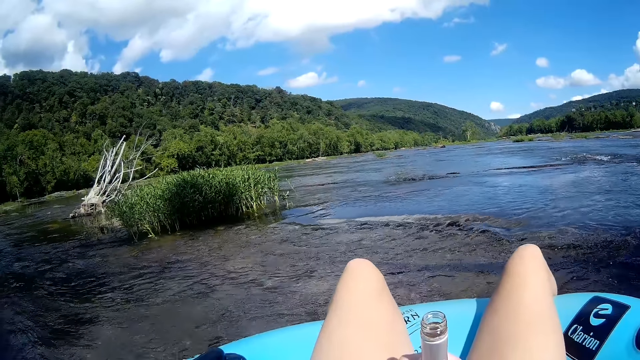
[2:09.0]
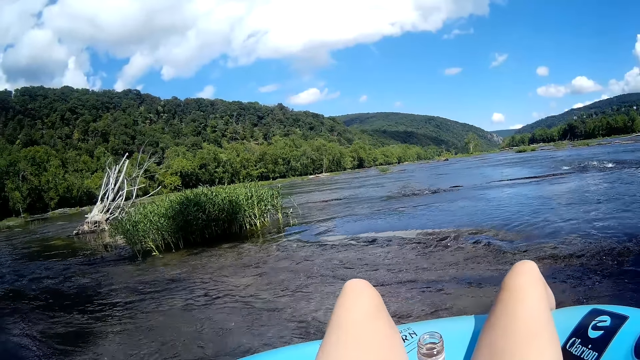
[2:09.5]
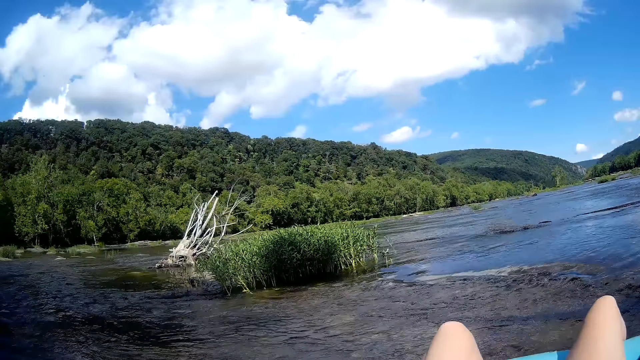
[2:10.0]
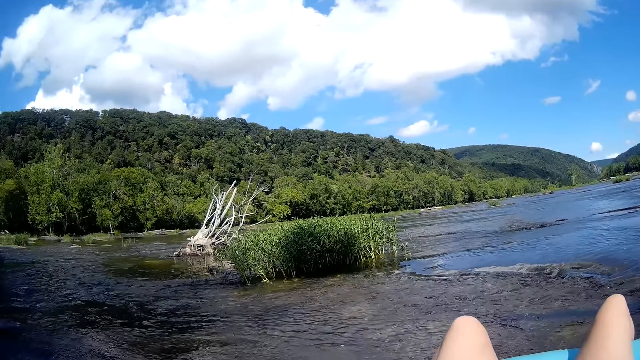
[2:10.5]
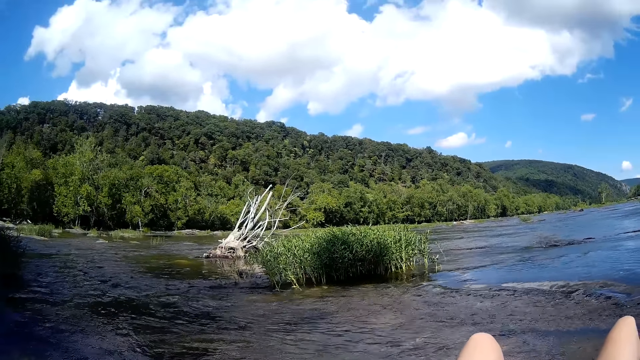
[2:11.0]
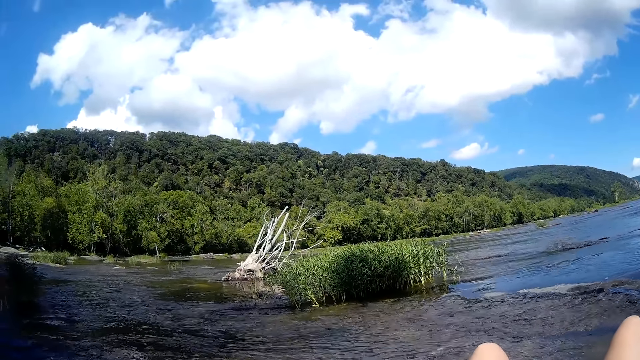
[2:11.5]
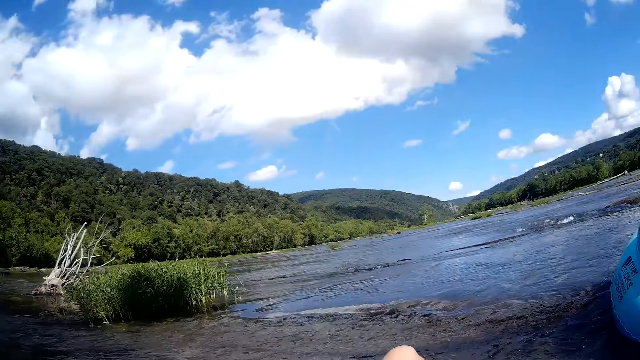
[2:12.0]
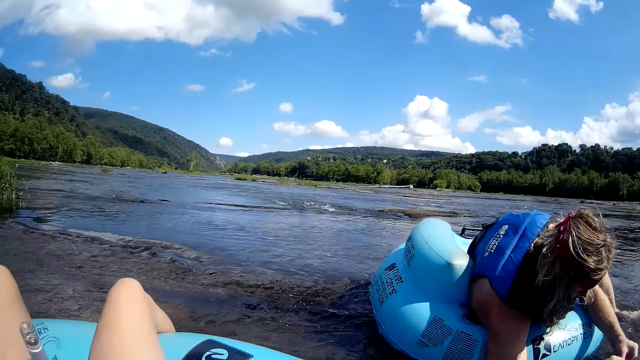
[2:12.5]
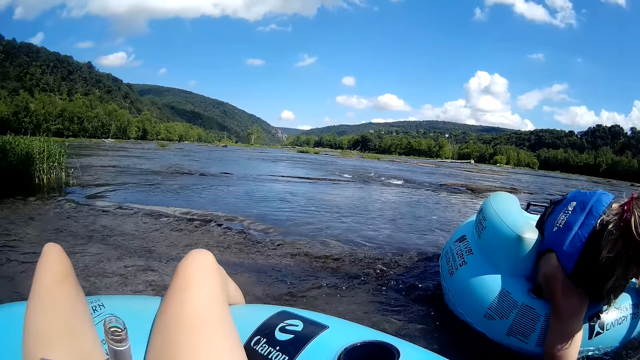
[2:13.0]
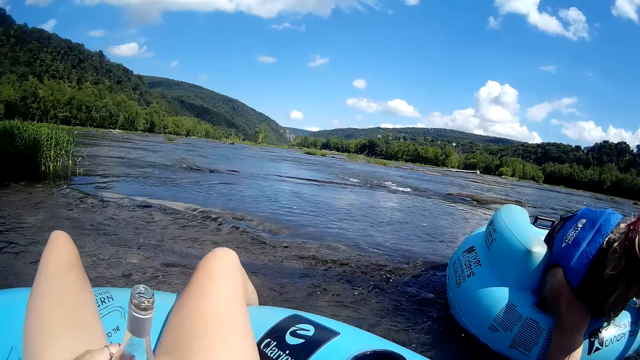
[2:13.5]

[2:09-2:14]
The camera wearer floats on the lake with a floater. A man unties the rope.

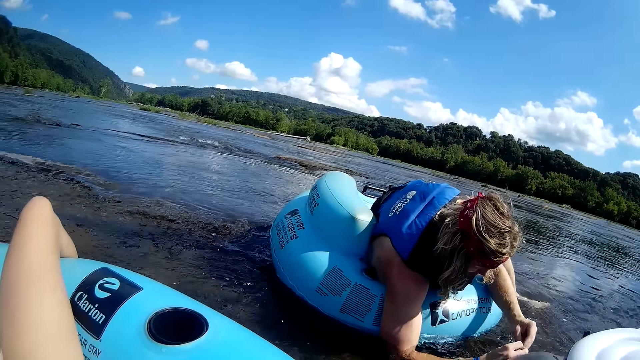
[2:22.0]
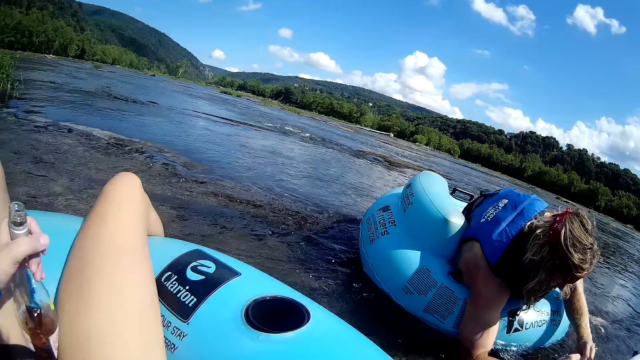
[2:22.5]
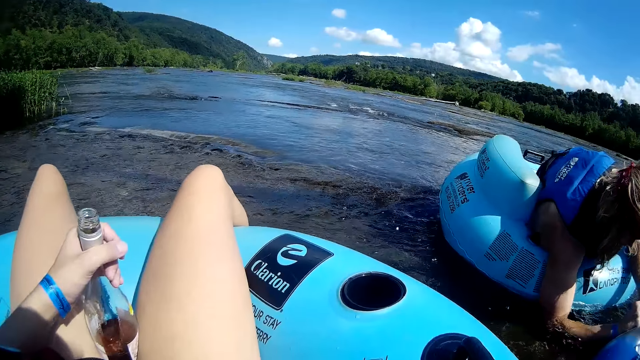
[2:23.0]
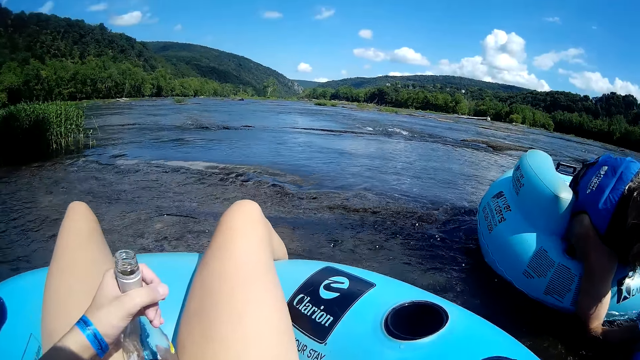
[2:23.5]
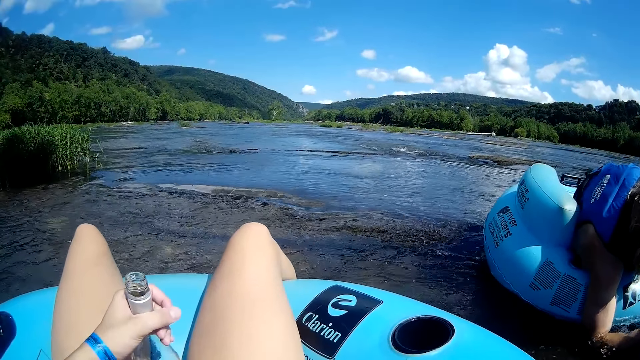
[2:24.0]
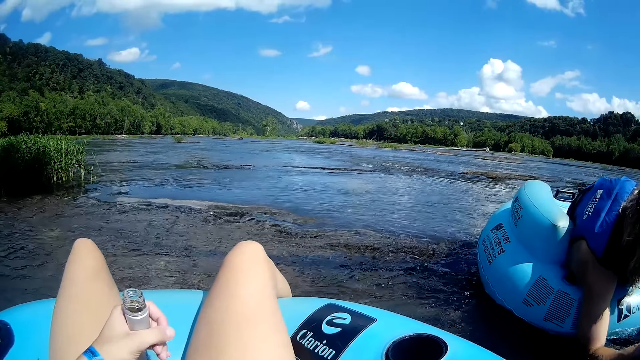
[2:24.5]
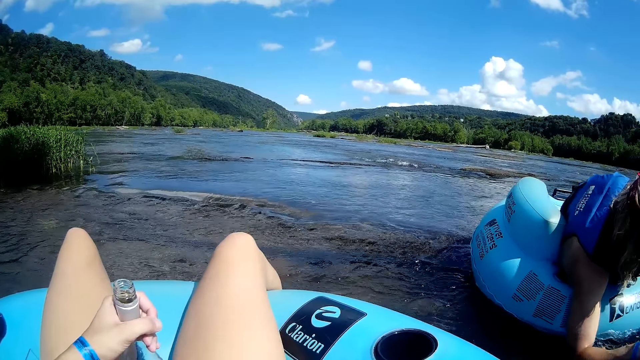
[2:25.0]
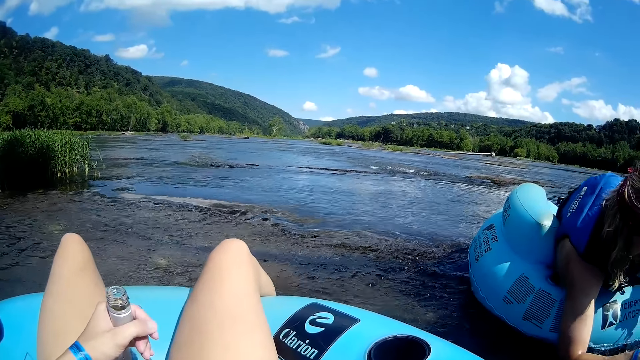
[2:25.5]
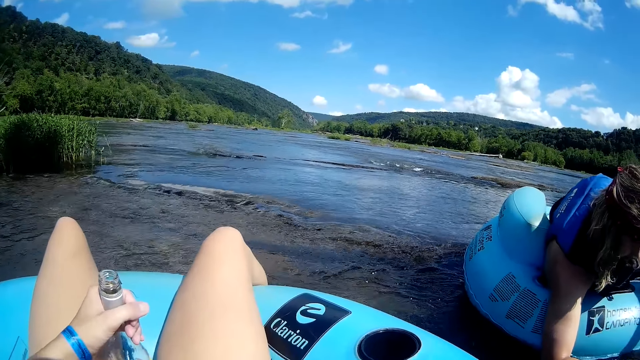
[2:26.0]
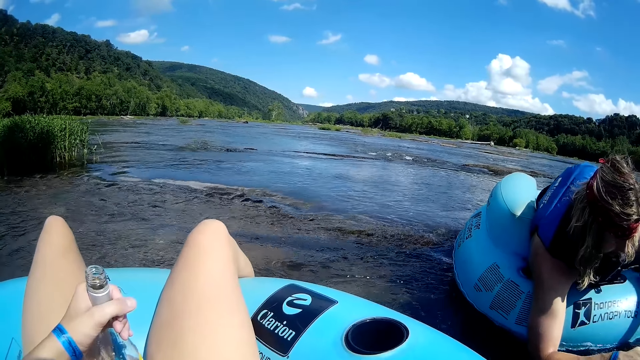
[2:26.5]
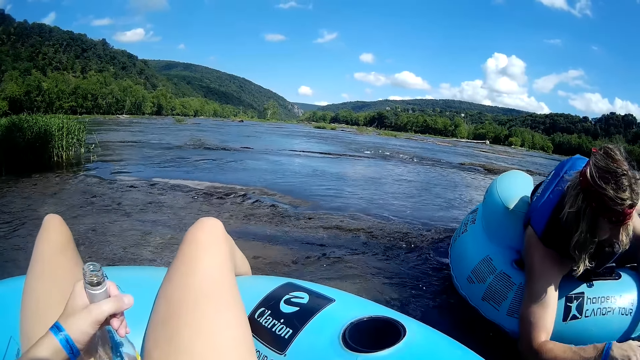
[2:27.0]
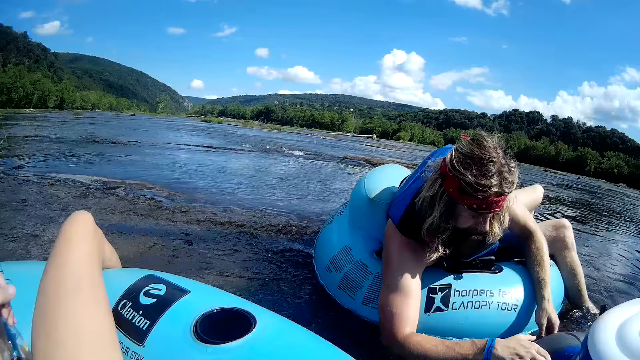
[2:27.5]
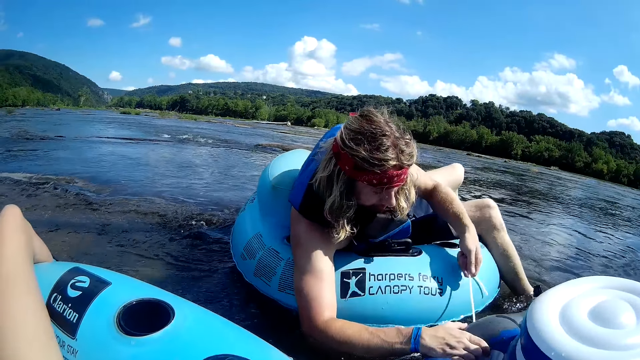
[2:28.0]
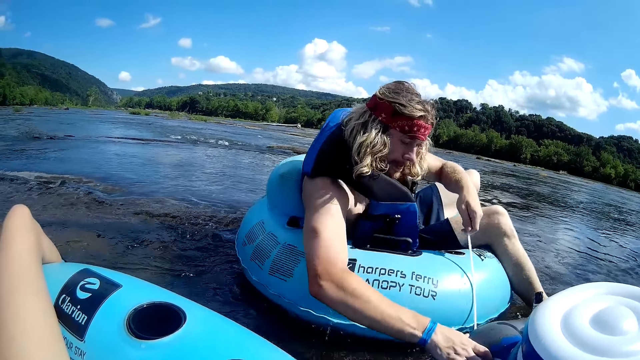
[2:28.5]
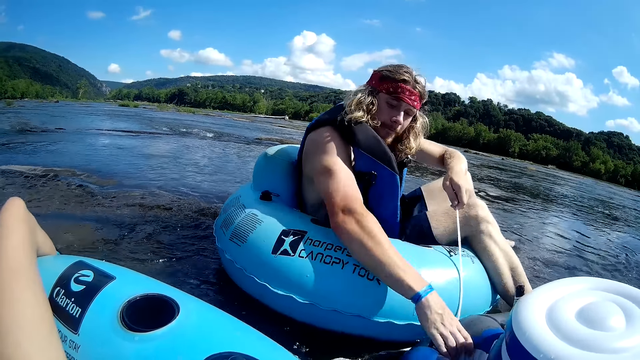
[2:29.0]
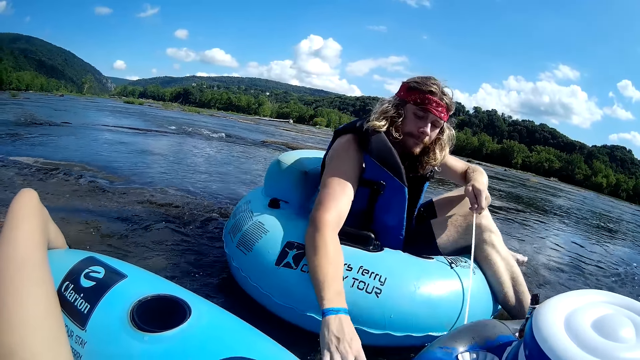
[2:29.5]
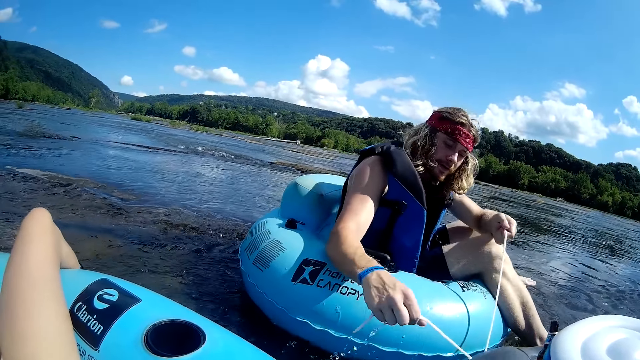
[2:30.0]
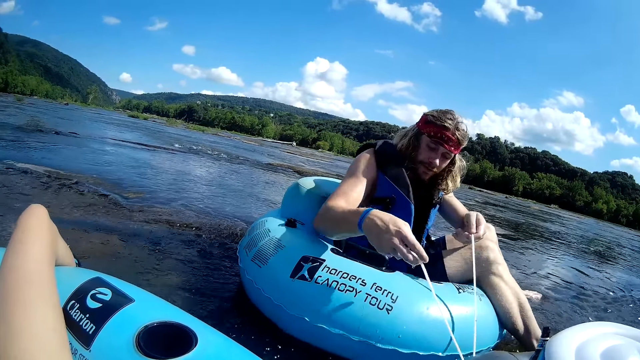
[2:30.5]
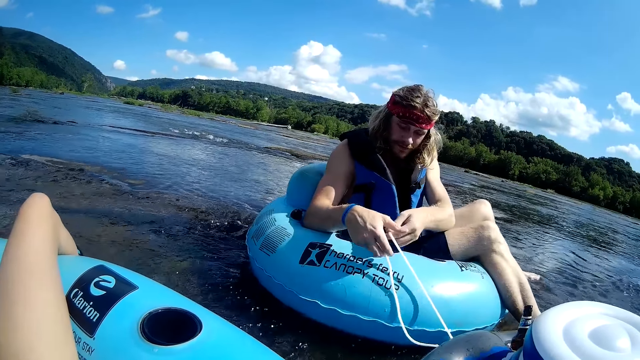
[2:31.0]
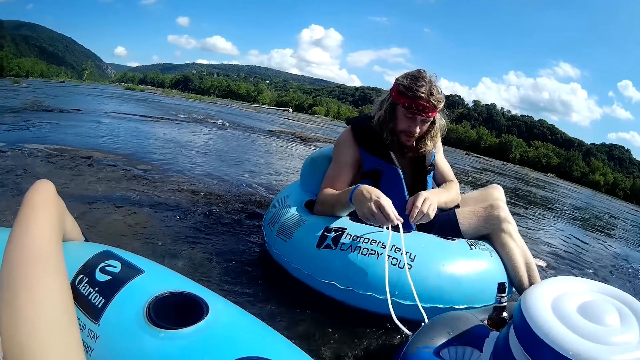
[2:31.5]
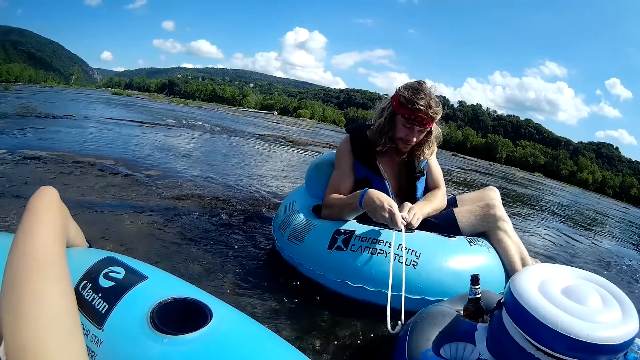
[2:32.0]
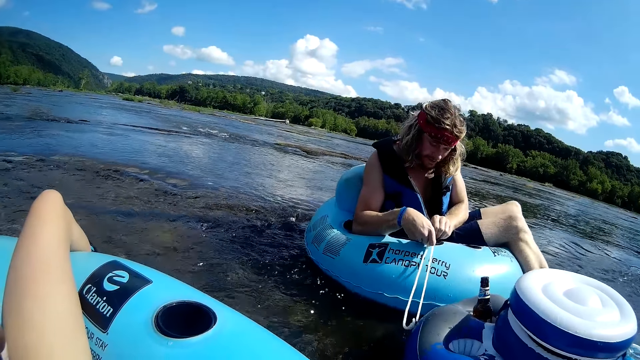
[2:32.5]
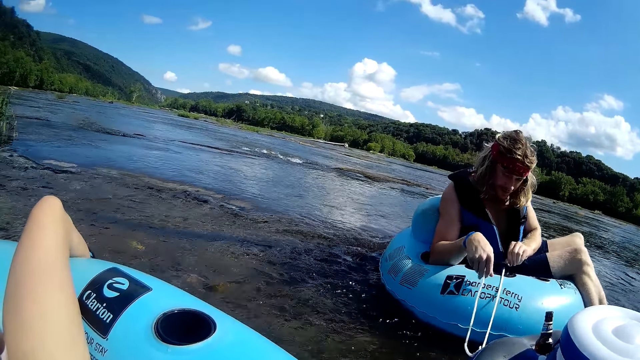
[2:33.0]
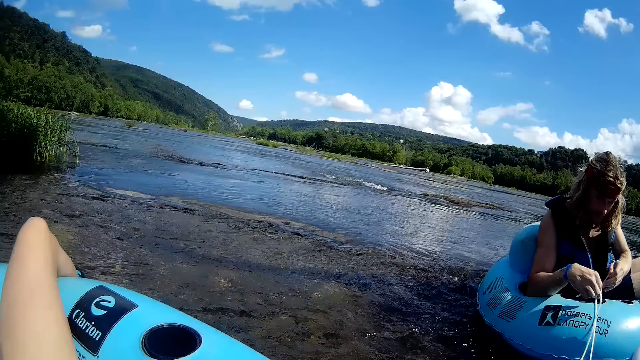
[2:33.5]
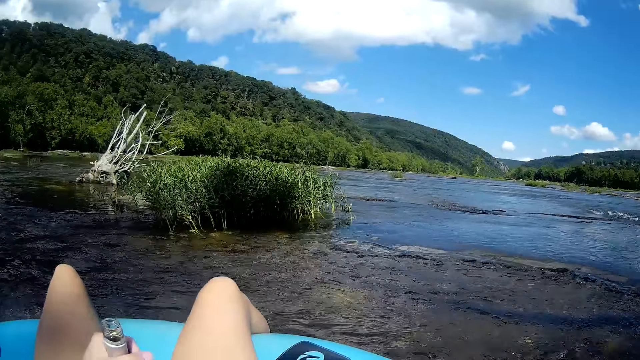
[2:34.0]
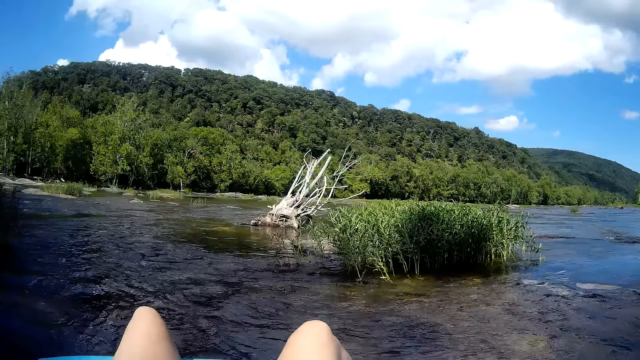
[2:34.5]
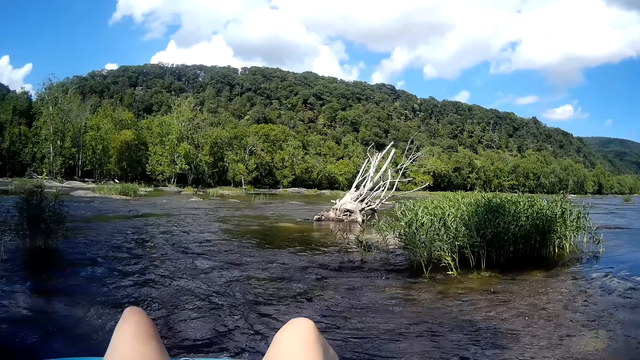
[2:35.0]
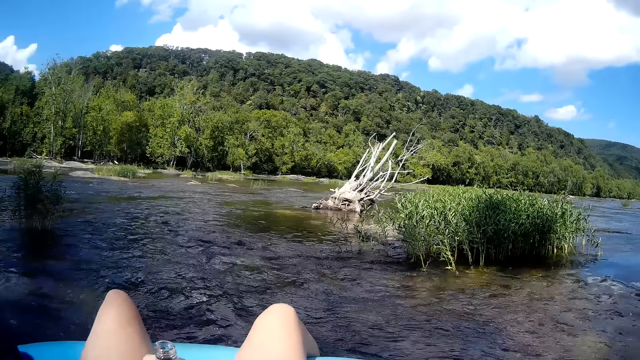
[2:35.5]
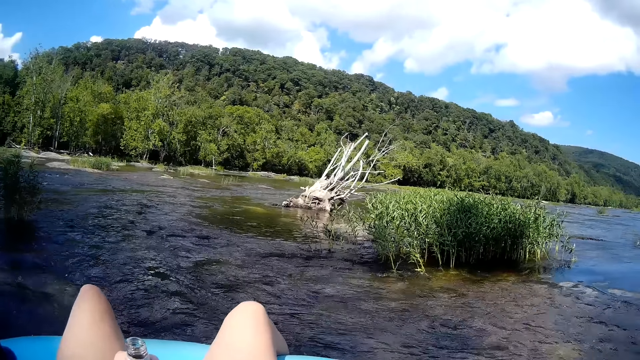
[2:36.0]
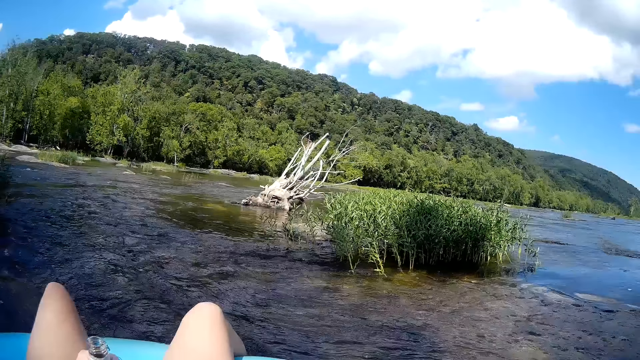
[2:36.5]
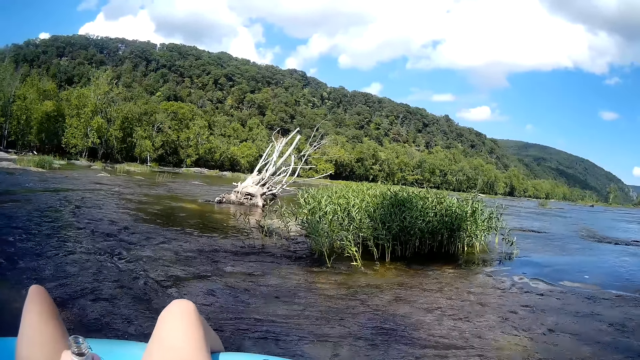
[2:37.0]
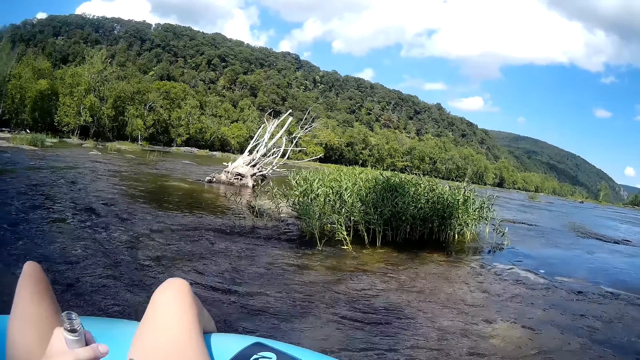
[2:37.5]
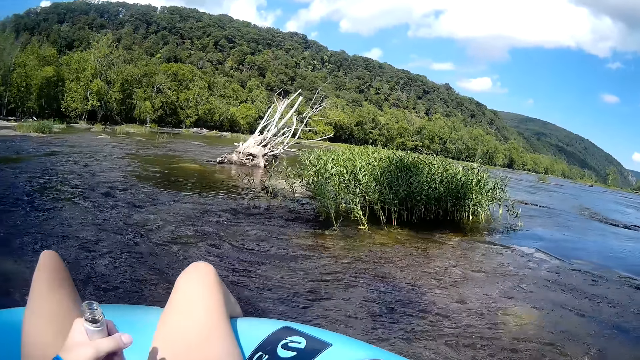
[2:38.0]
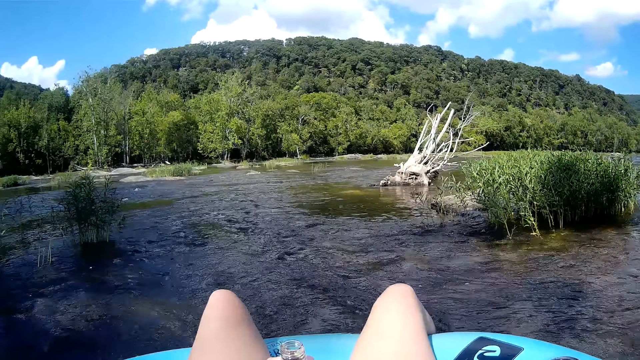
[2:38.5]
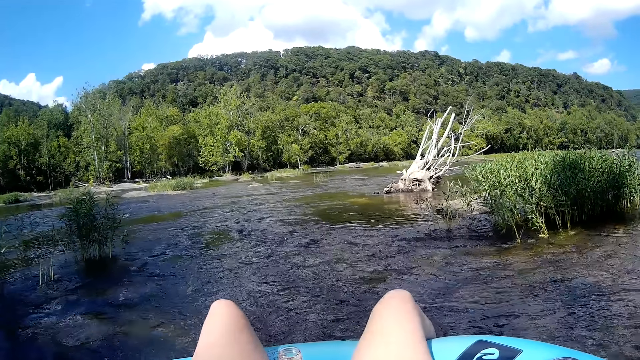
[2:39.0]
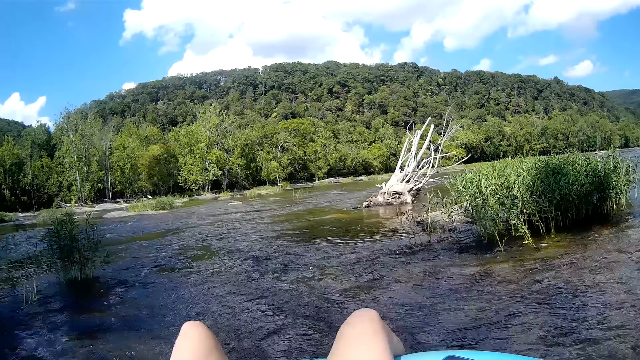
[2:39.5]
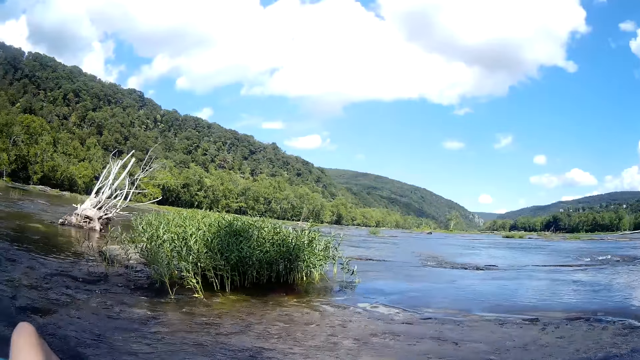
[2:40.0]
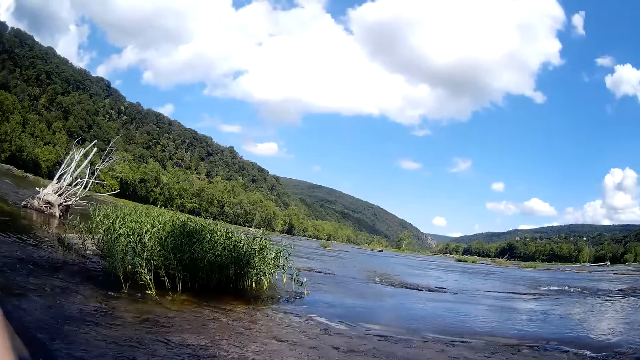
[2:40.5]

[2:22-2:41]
The camera wearer floats on the lake with a floater. A man unties the rope. The man inserts the rope on his floater. The camera wearer floats on the lake with the floater.
